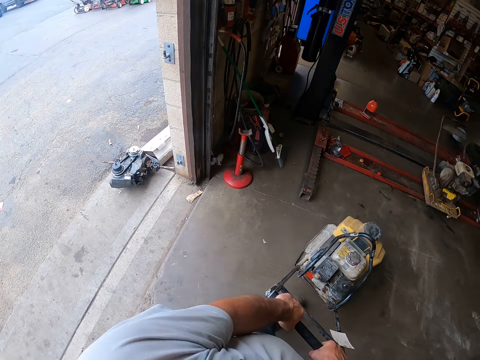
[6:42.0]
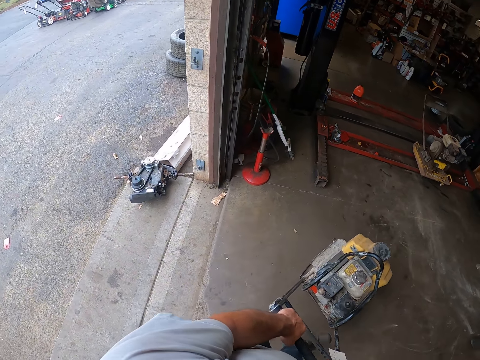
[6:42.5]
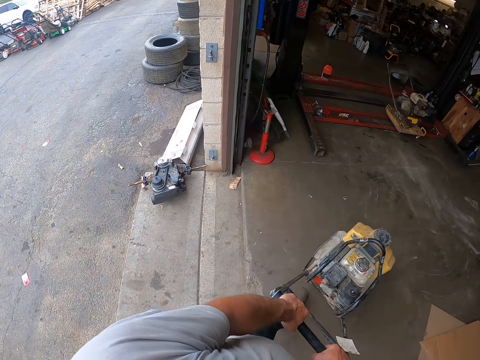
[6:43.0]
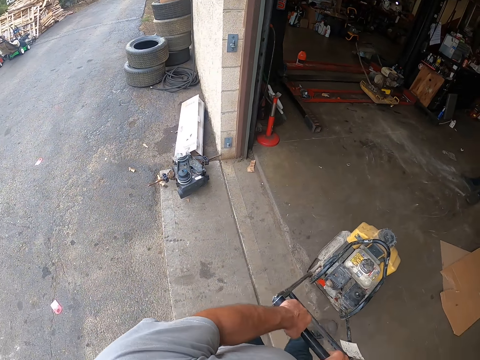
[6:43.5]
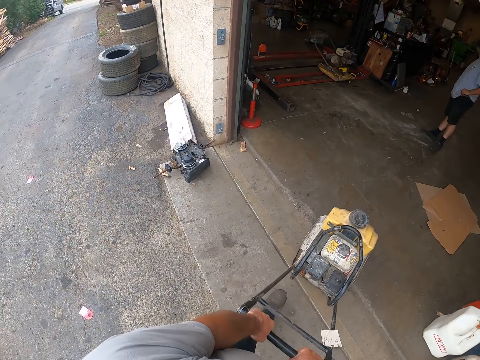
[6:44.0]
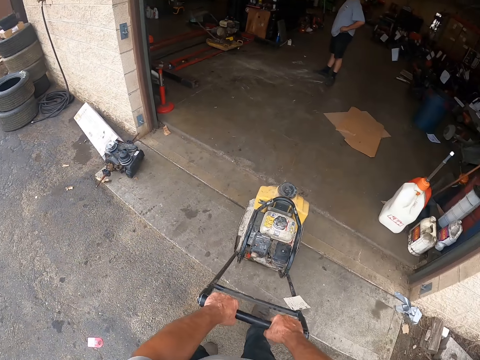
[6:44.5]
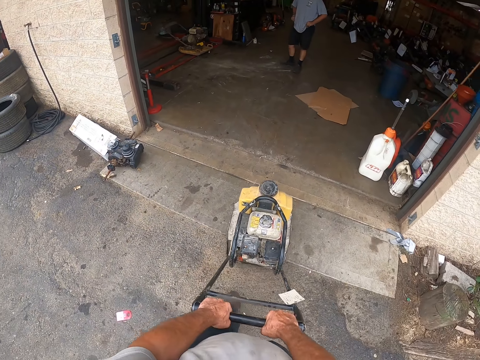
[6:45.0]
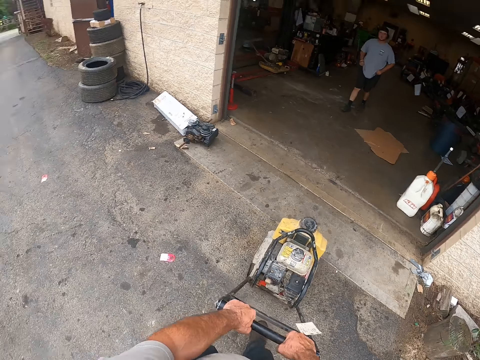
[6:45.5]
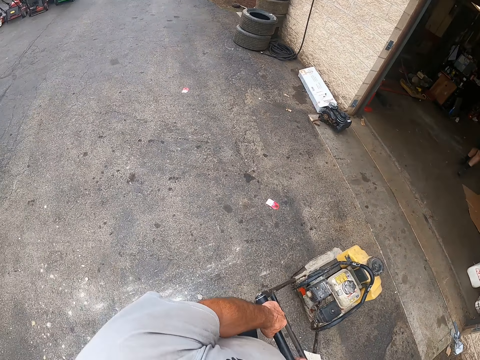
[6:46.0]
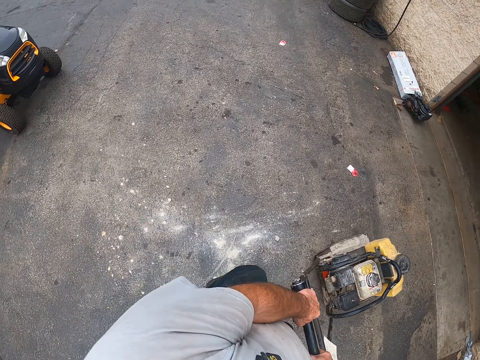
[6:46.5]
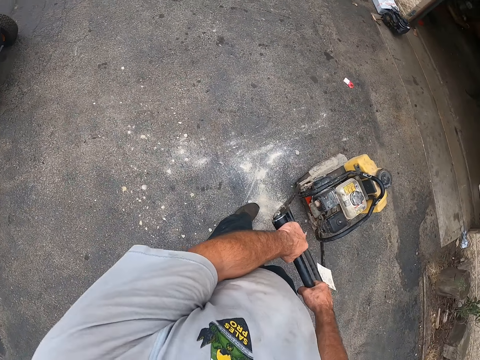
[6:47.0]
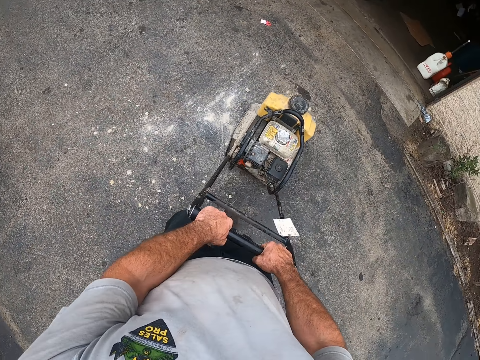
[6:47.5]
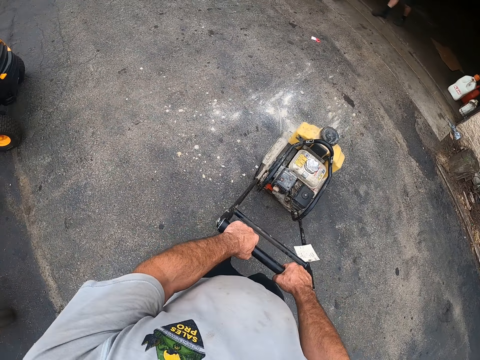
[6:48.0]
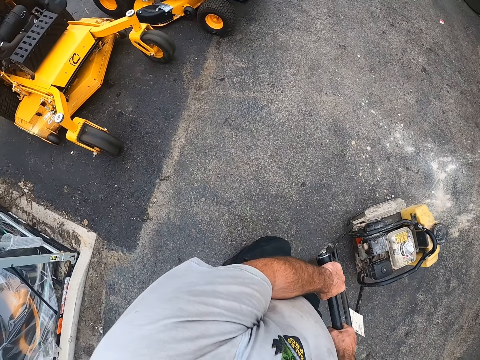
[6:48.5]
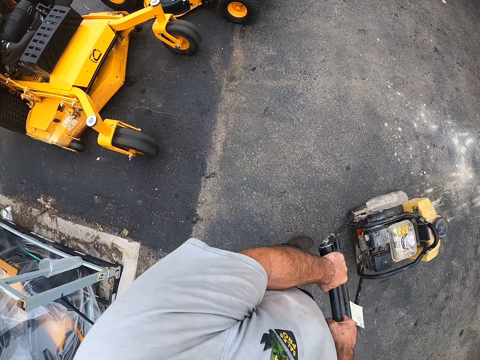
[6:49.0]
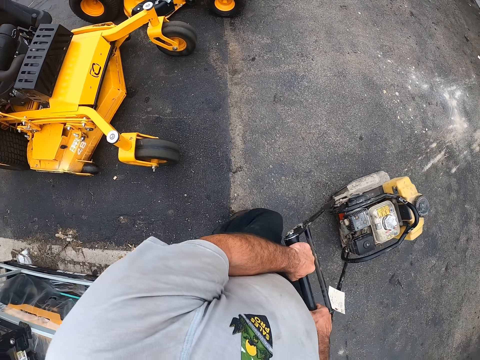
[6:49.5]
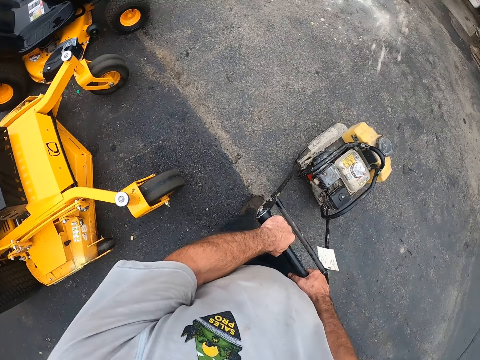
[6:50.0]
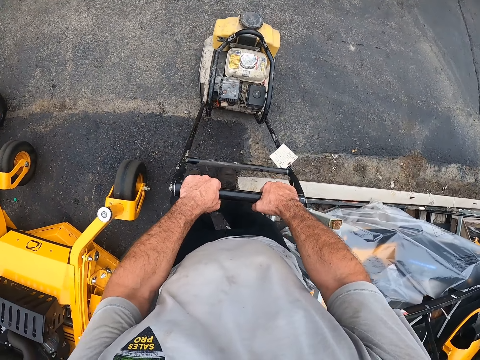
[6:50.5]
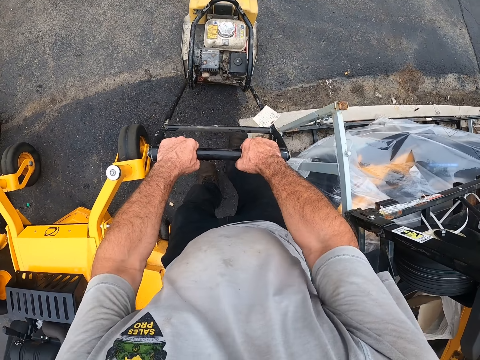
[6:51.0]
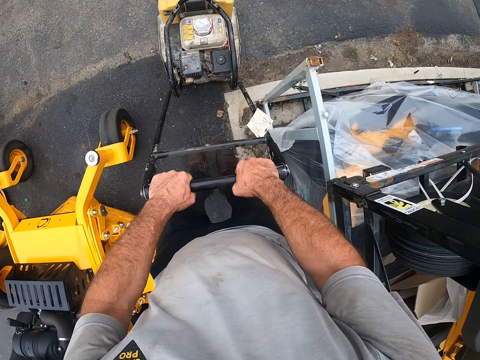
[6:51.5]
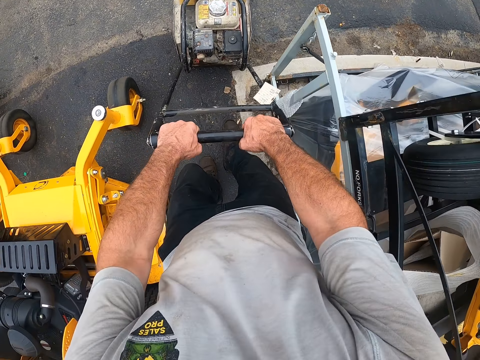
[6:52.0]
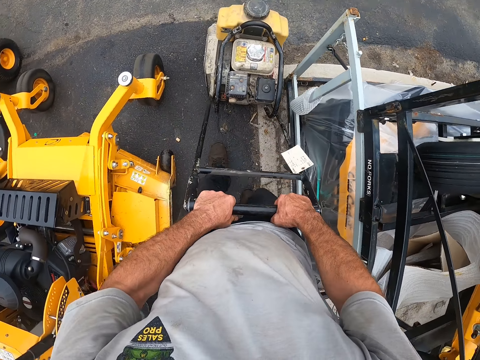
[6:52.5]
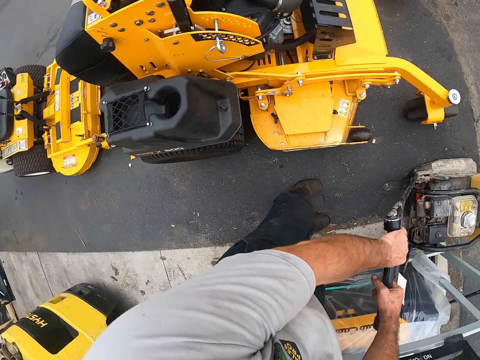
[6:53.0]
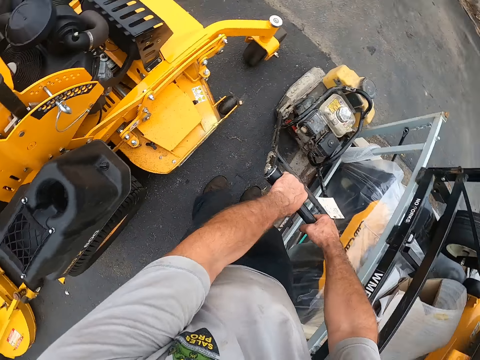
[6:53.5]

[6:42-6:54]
The camera wearer pulls the lawn mower.

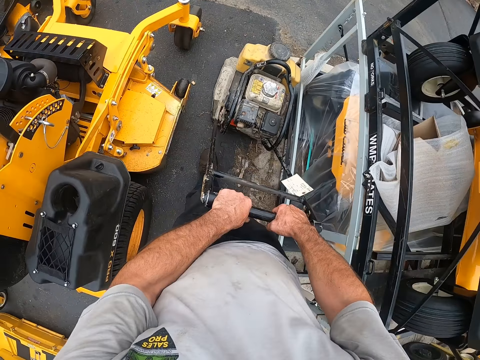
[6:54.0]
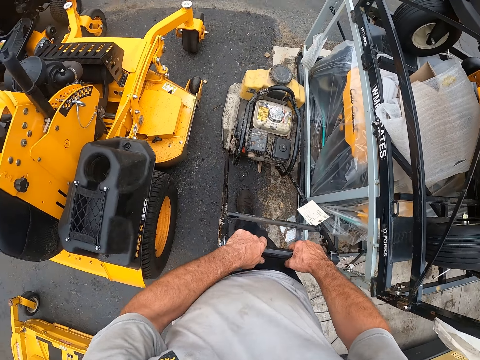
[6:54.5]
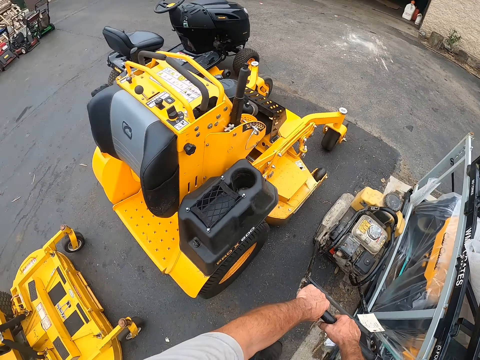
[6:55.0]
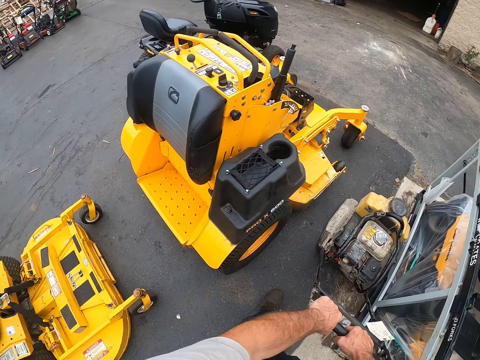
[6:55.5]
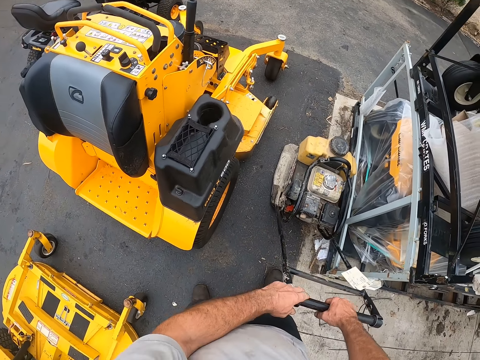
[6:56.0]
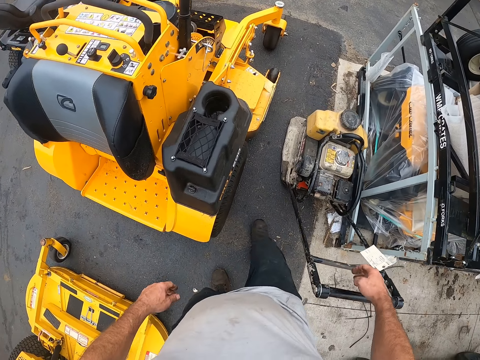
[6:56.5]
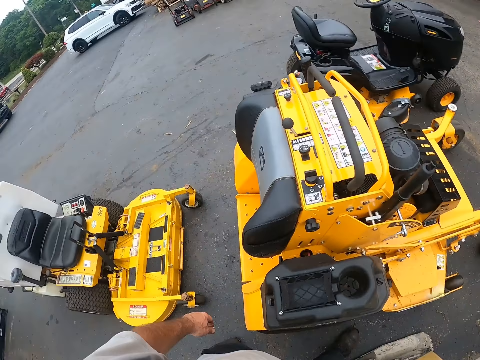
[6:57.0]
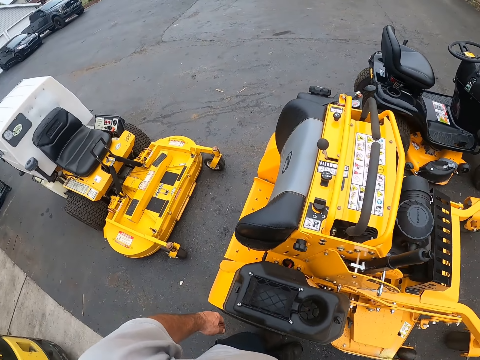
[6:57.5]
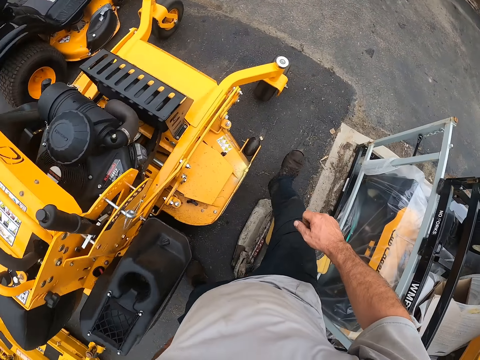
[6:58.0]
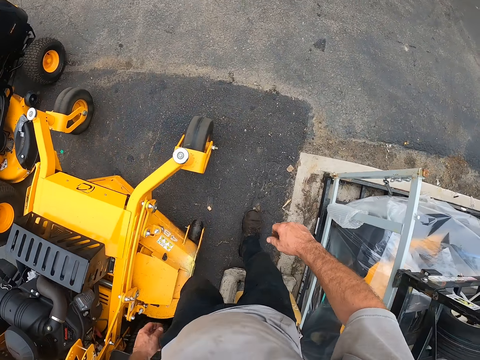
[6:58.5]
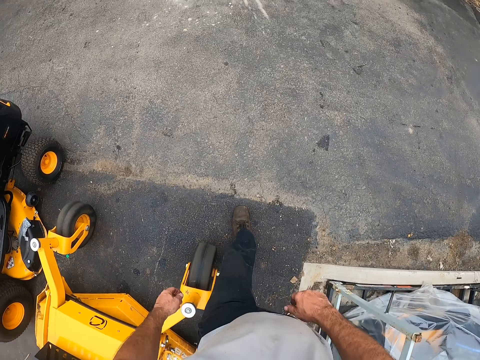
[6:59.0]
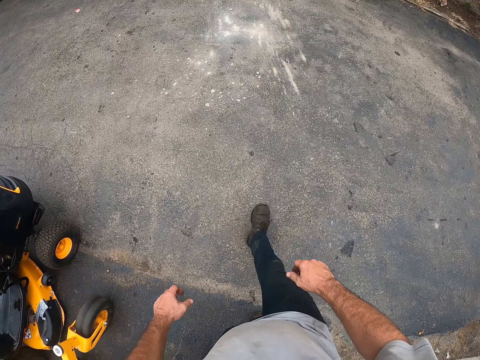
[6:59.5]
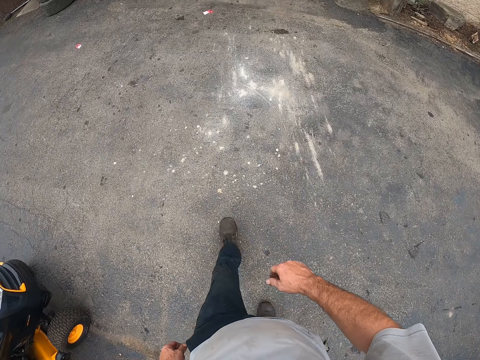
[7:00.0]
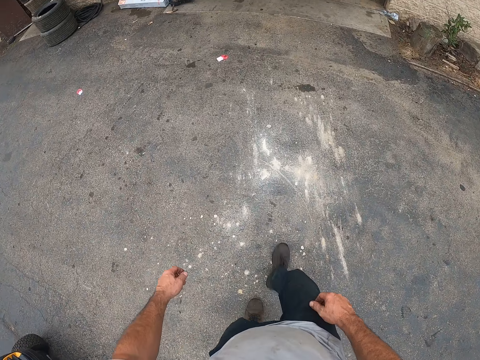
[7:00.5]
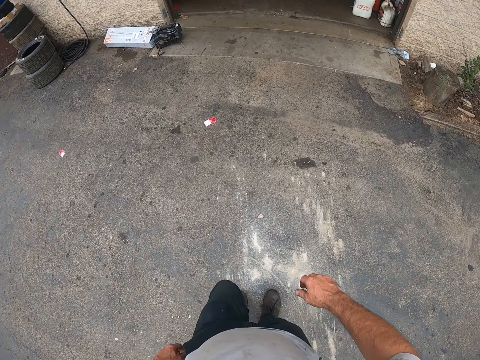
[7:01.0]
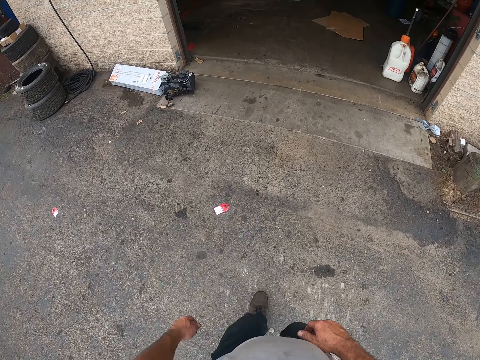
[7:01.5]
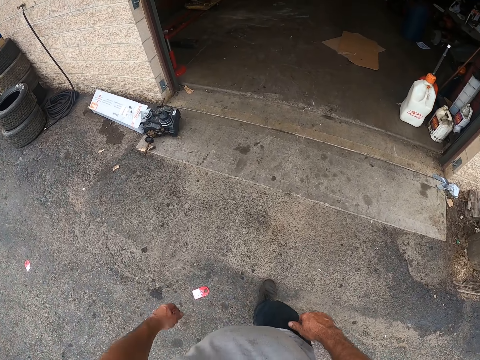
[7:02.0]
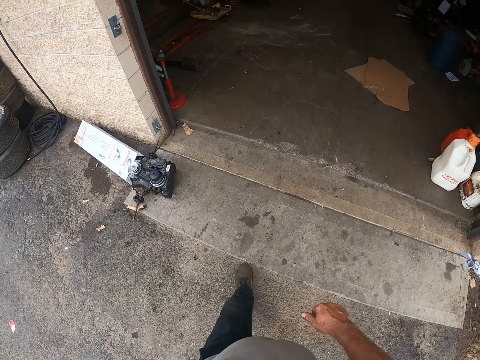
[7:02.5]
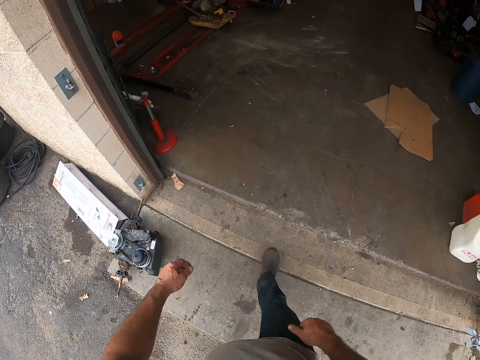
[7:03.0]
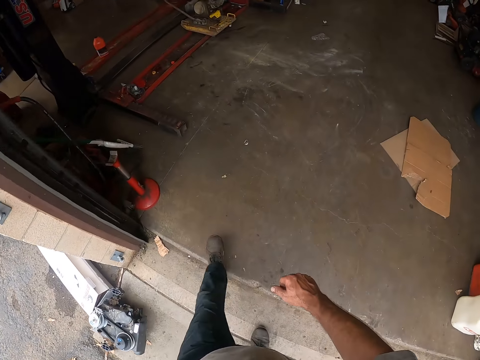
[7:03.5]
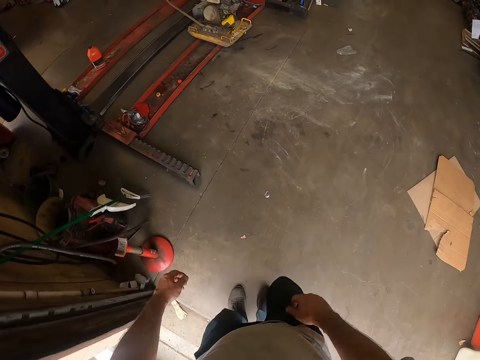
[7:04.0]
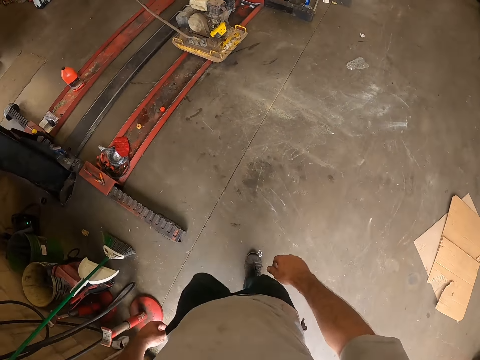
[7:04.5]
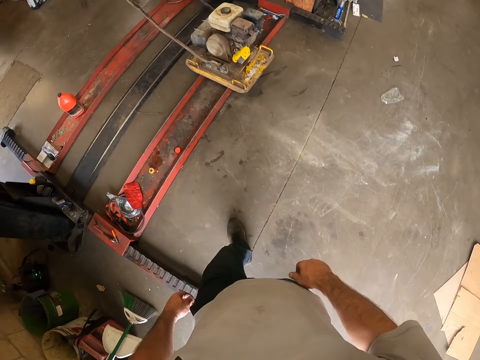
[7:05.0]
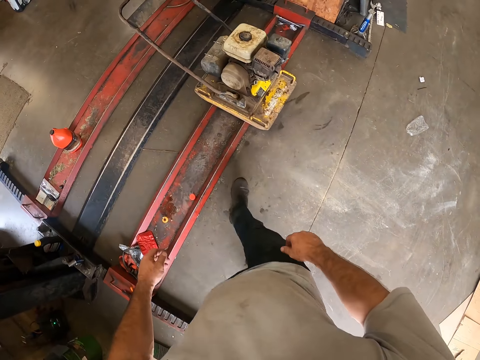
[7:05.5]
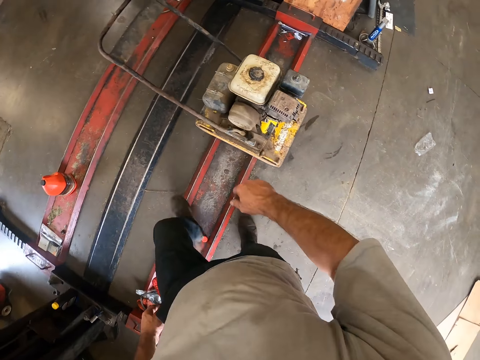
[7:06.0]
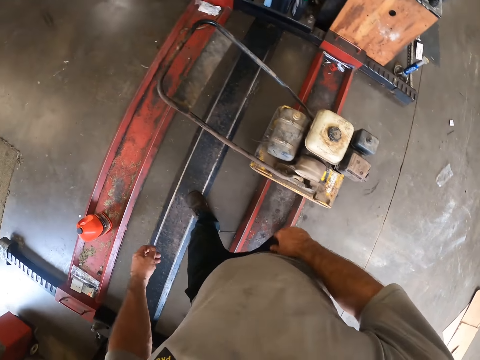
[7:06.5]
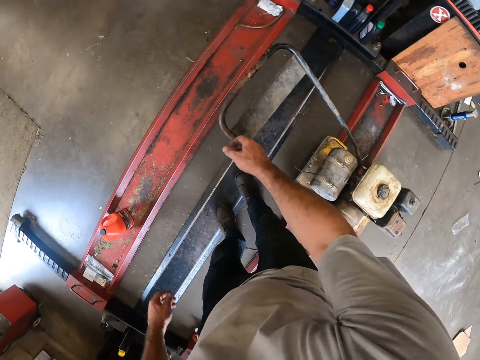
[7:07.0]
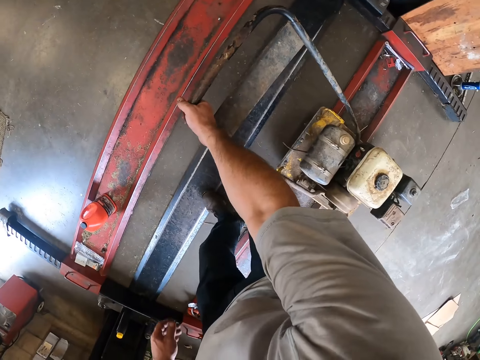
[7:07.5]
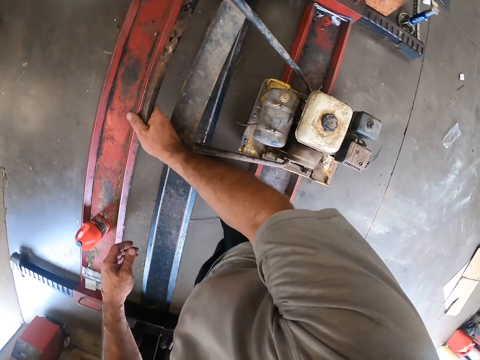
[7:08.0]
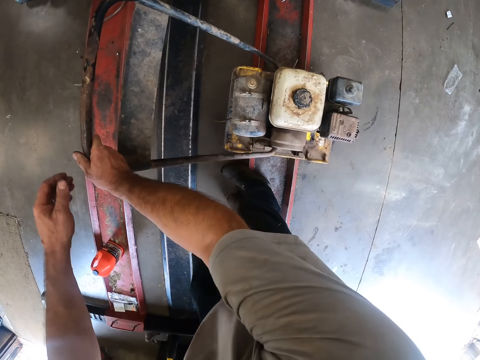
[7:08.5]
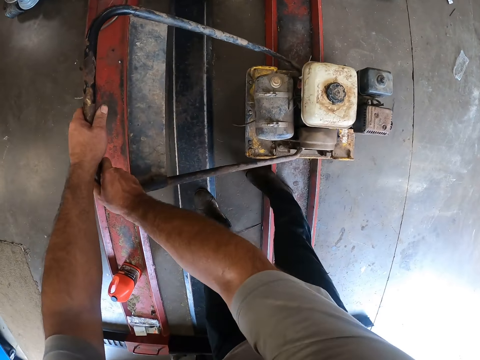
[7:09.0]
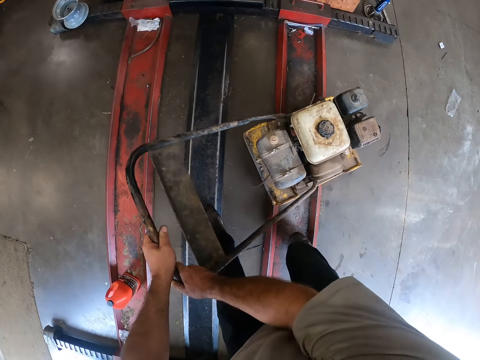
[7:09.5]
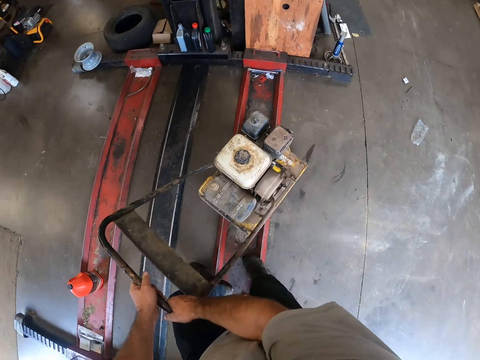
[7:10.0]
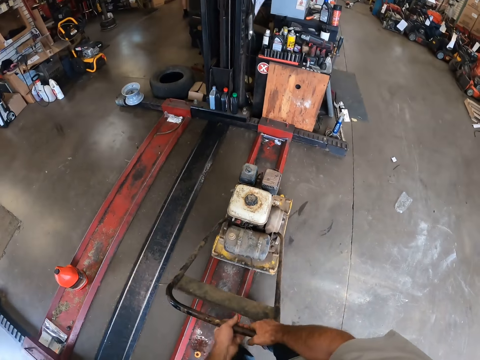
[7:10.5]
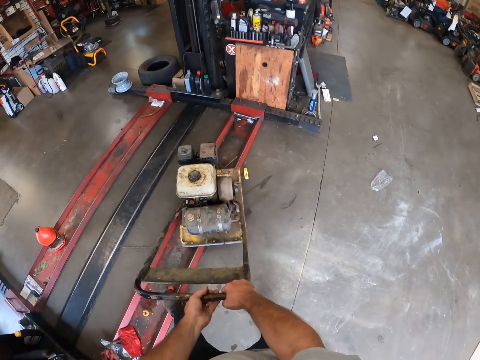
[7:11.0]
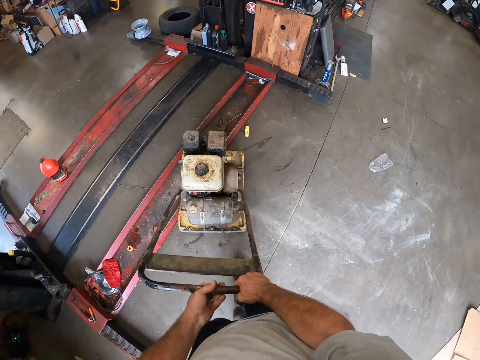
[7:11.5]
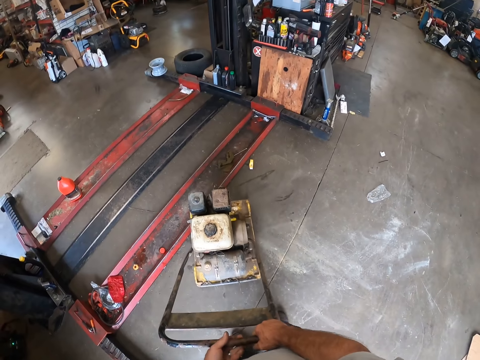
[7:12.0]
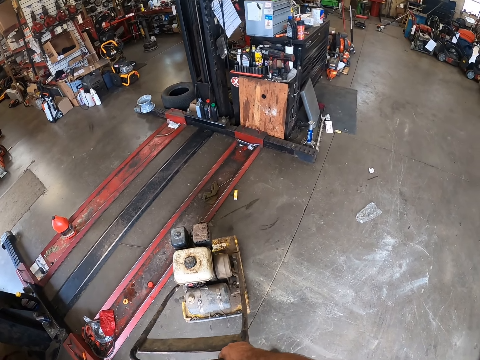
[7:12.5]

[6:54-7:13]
The camera wearer walks around the garage. They walk into the workshop. They pick the lawn mower machine. They move the lawn mower. They pull the lawn mower.
